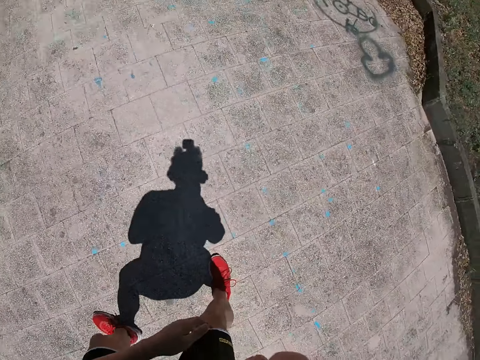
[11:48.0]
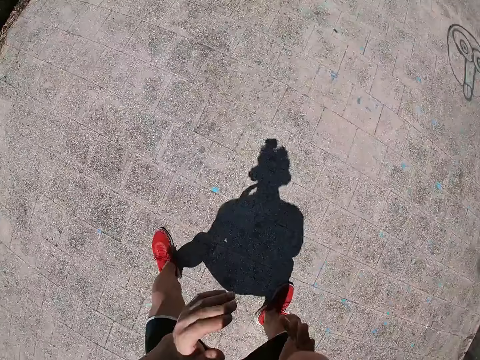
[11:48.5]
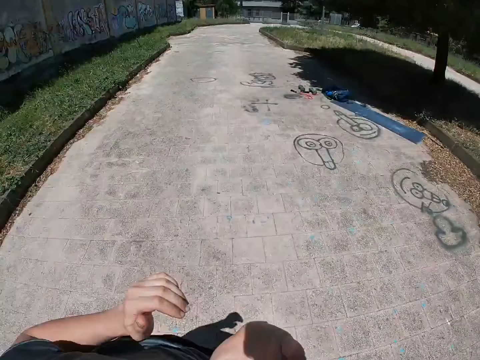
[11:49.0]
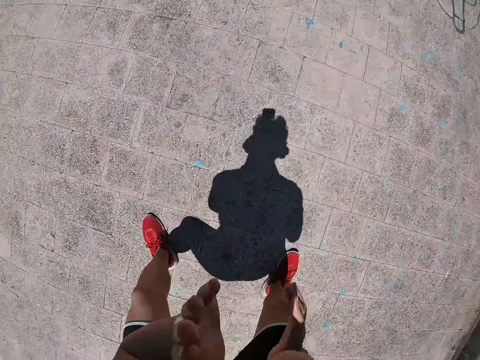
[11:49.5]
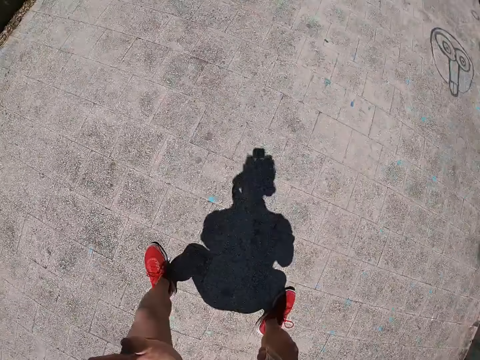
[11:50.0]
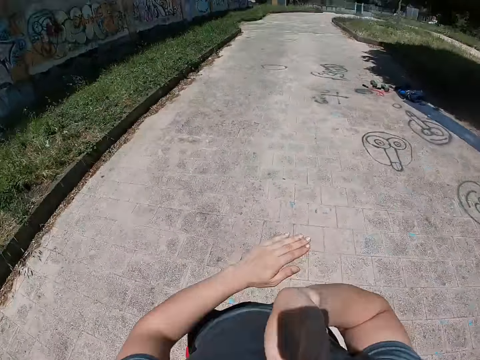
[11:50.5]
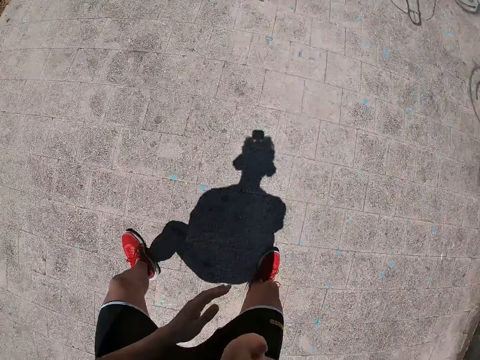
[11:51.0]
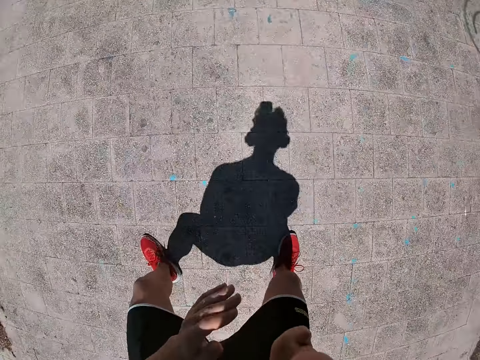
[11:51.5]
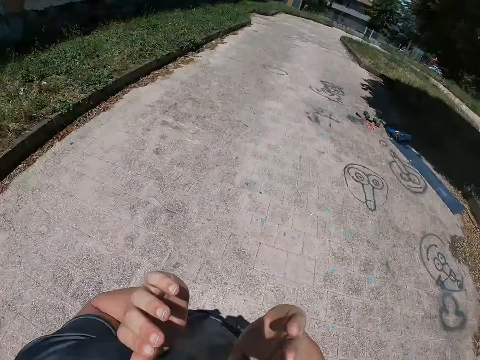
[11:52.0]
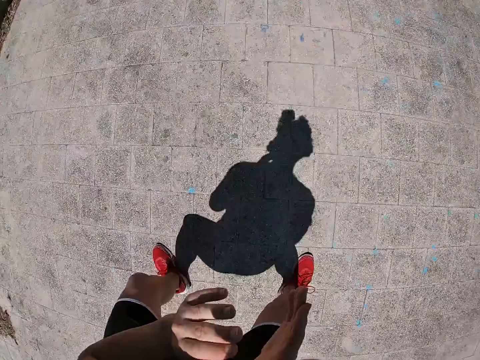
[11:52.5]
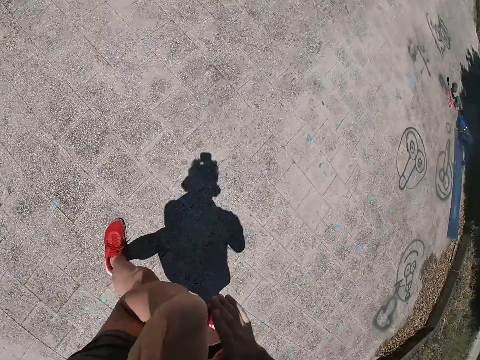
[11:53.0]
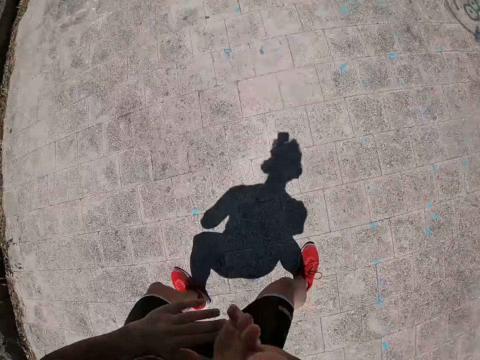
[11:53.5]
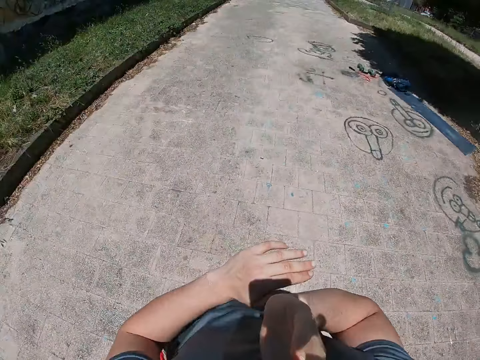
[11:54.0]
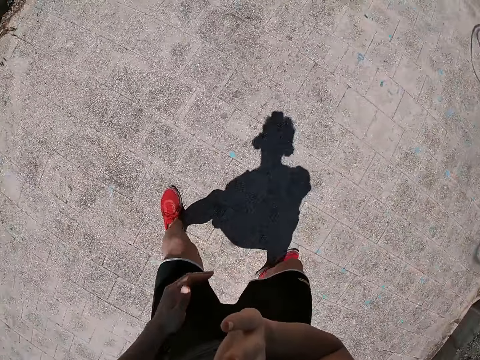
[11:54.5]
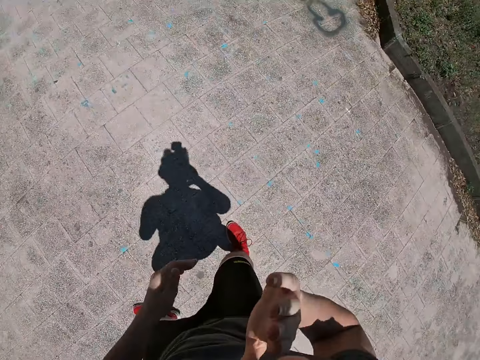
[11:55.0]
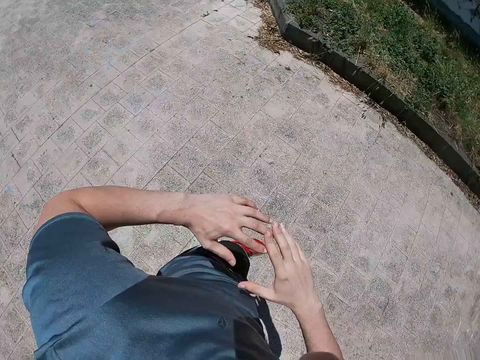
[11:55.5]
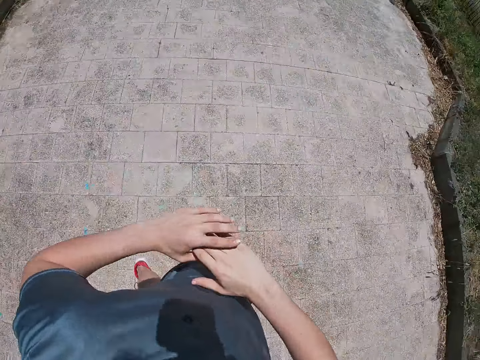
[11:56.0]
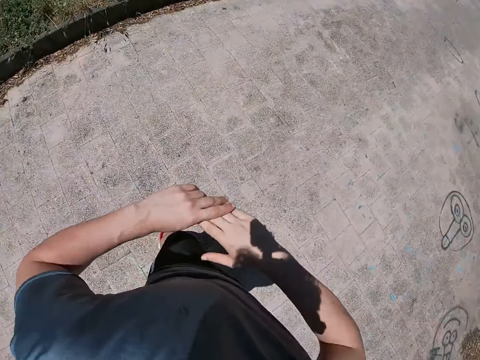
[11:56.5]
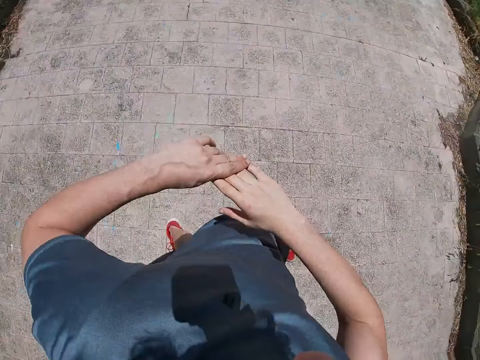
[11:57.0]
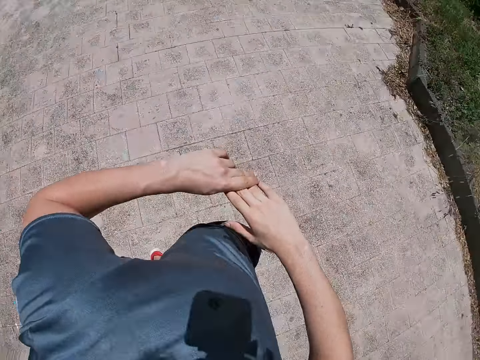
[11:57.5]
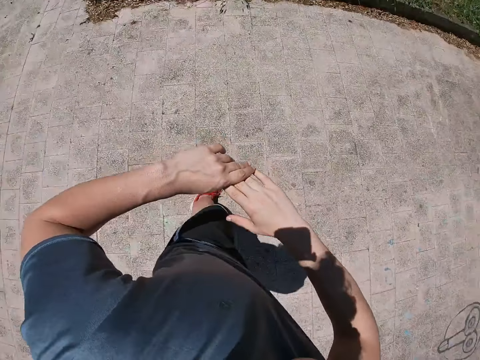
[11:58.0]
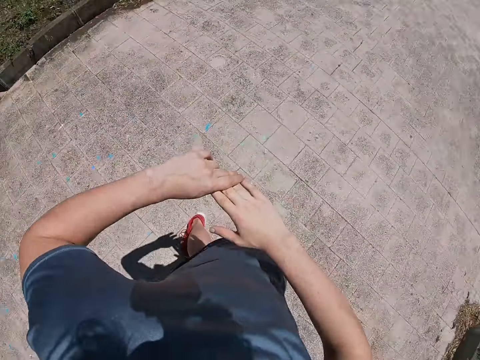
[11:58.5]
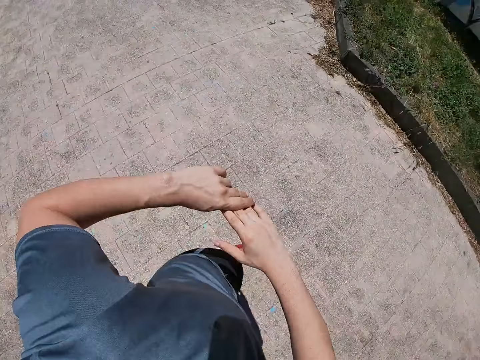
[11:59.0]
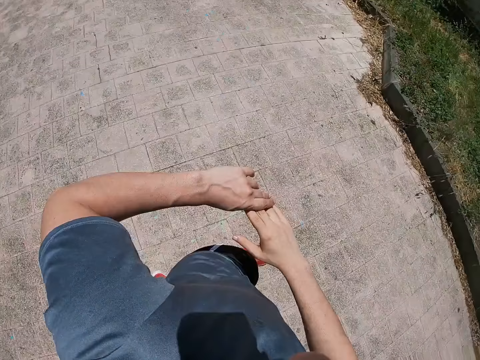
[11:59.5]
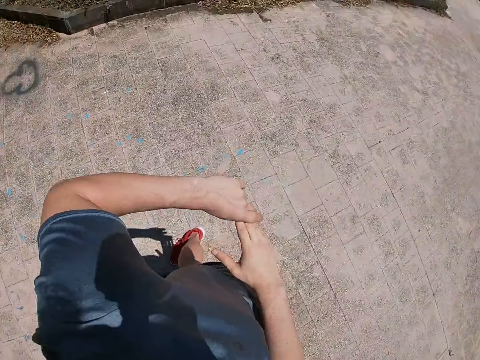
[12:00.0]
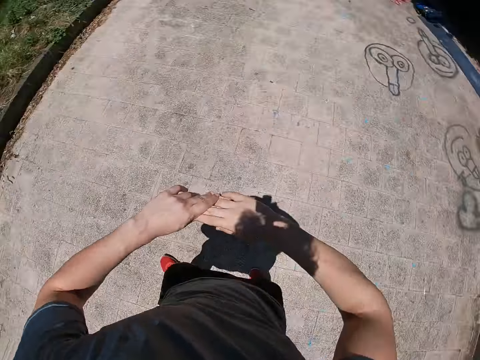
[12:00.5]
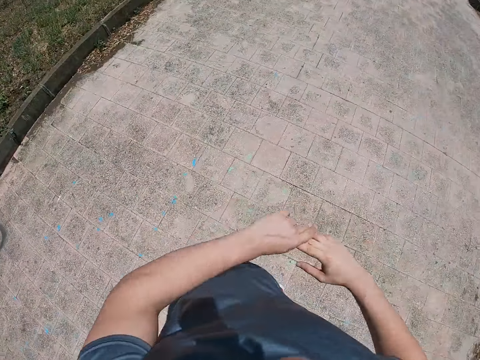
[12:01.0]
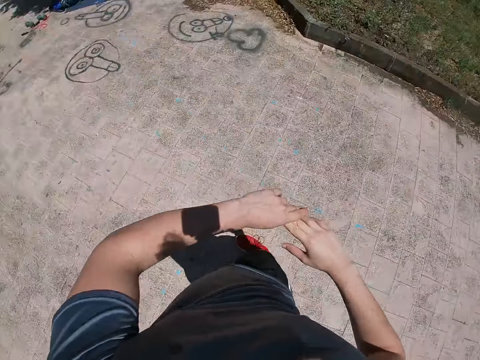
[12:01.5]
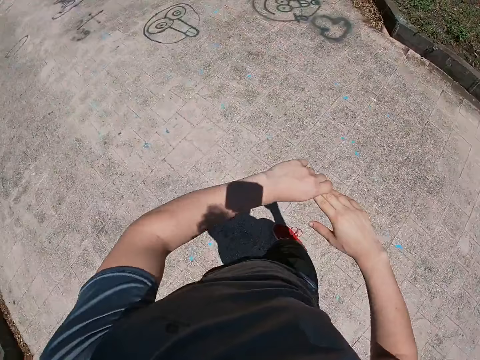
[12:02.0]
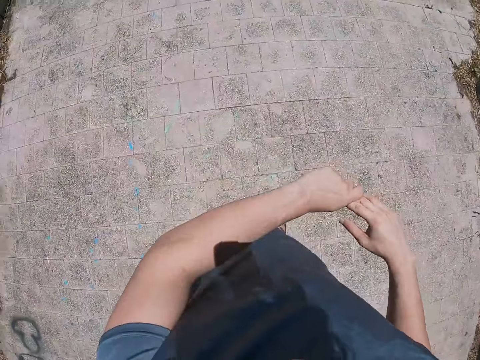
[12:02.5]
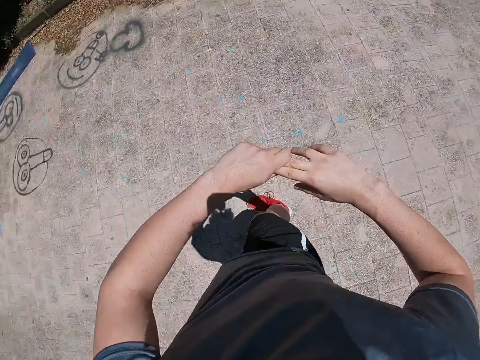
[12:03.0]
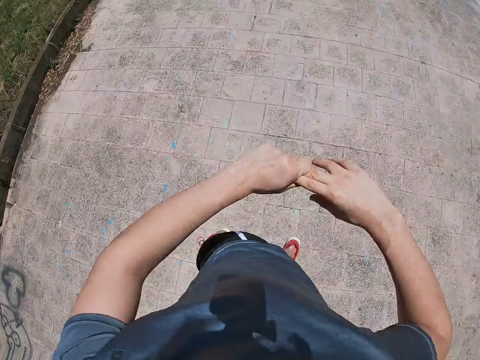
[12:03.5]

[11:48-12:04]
The camera wearer stretches his waist. He twists his body halfway.

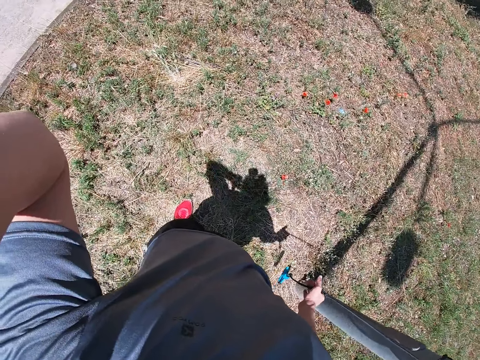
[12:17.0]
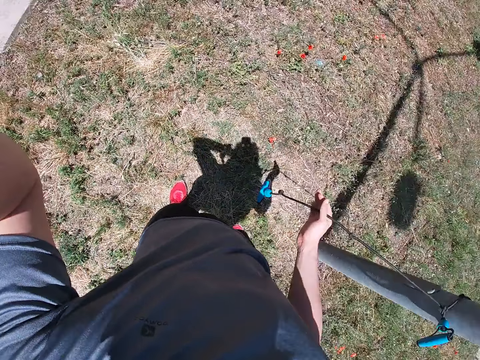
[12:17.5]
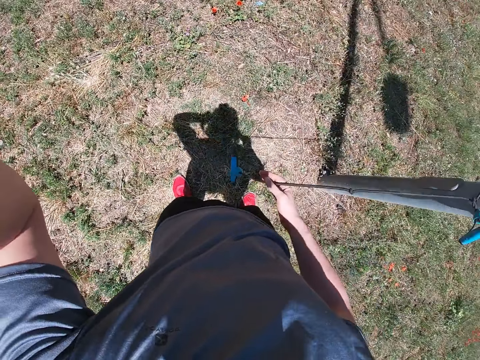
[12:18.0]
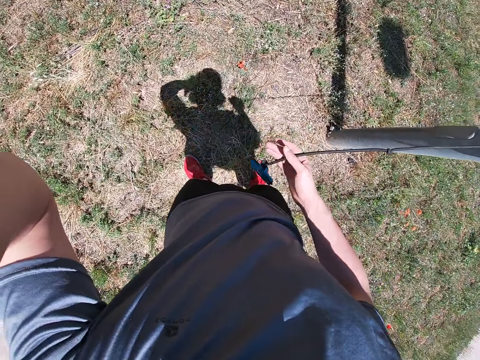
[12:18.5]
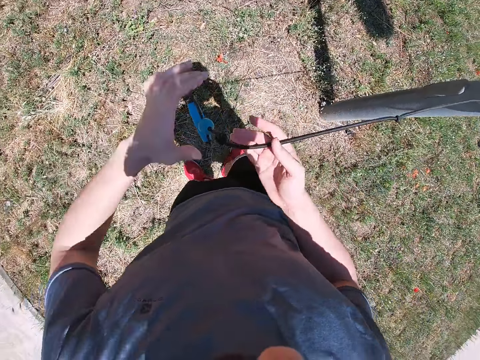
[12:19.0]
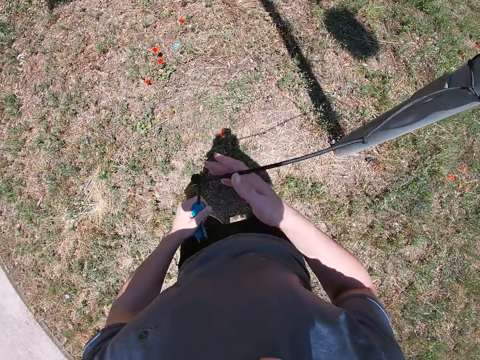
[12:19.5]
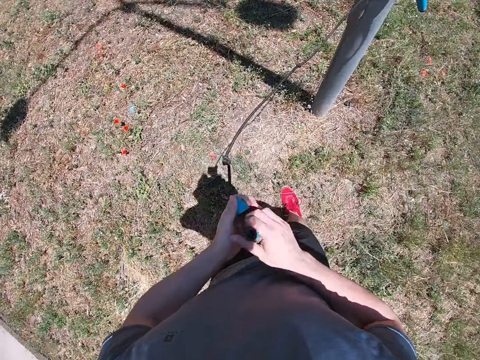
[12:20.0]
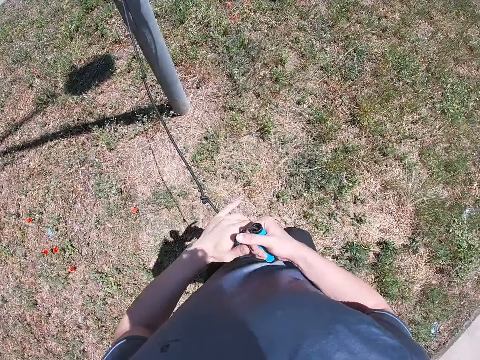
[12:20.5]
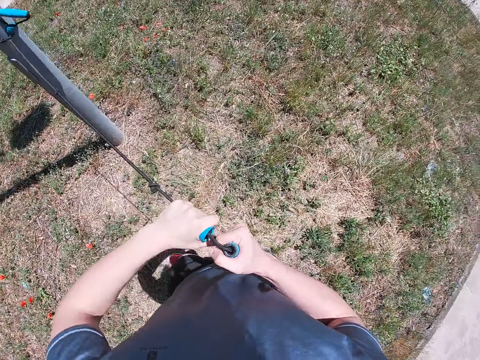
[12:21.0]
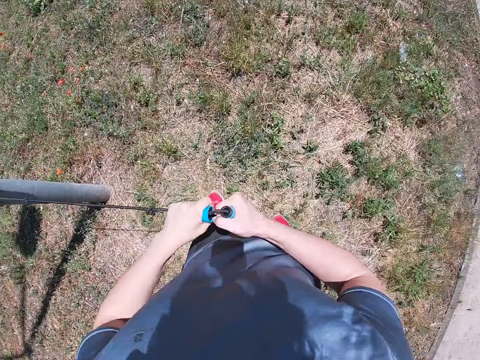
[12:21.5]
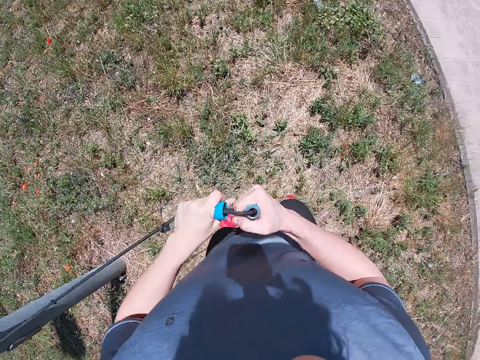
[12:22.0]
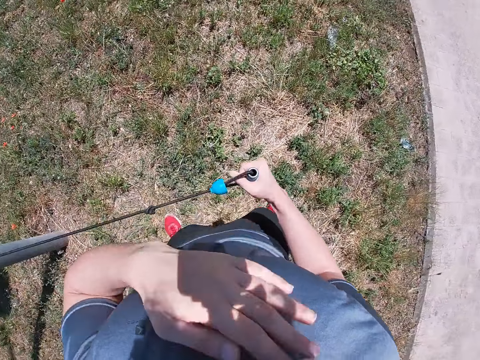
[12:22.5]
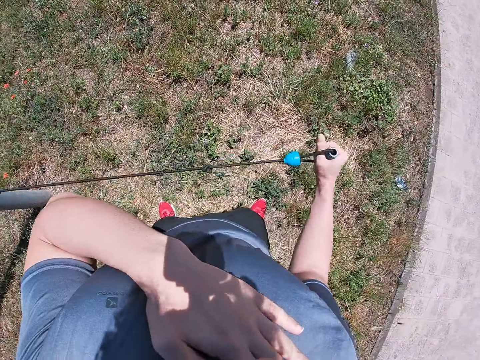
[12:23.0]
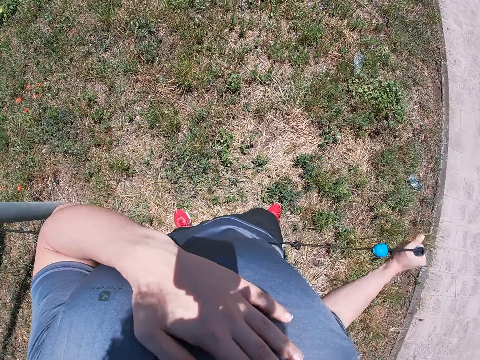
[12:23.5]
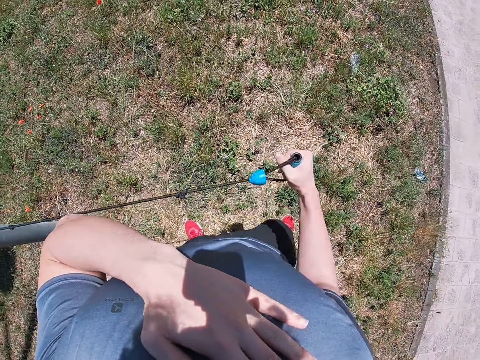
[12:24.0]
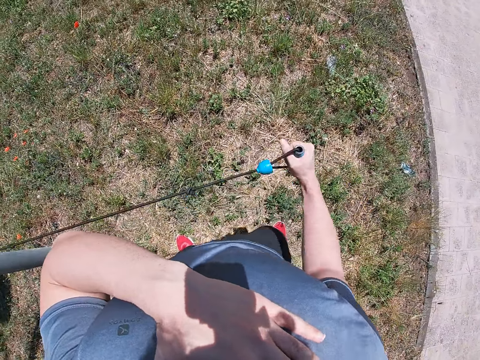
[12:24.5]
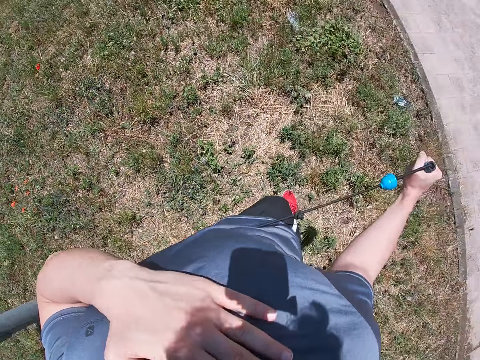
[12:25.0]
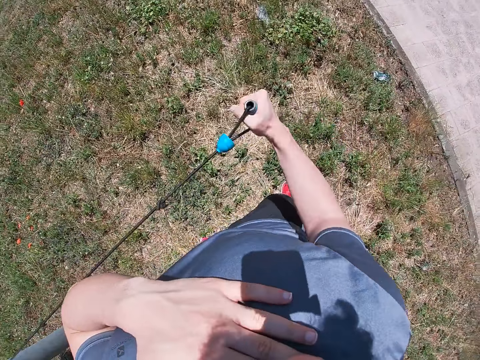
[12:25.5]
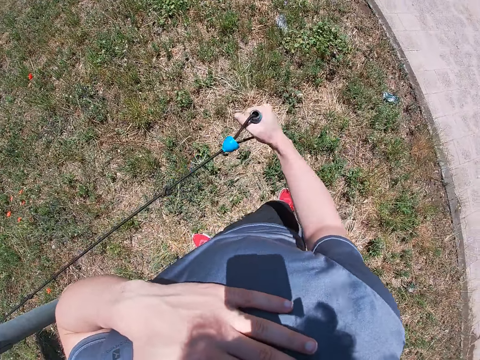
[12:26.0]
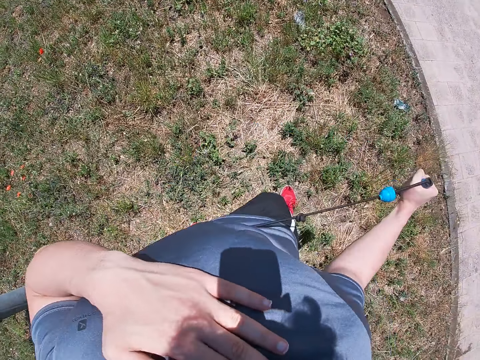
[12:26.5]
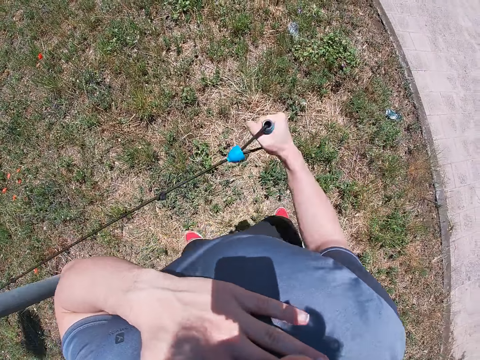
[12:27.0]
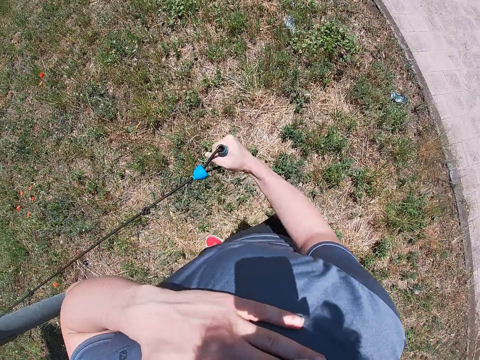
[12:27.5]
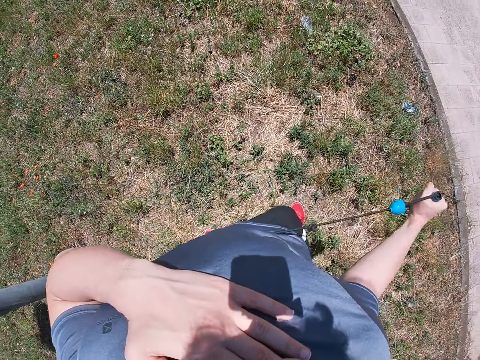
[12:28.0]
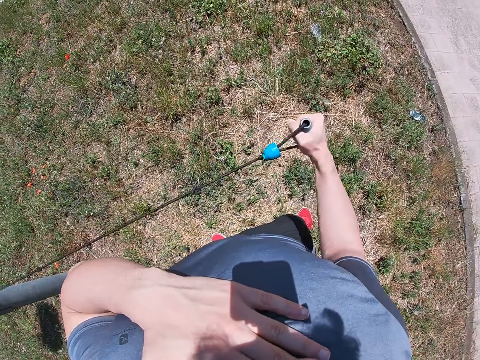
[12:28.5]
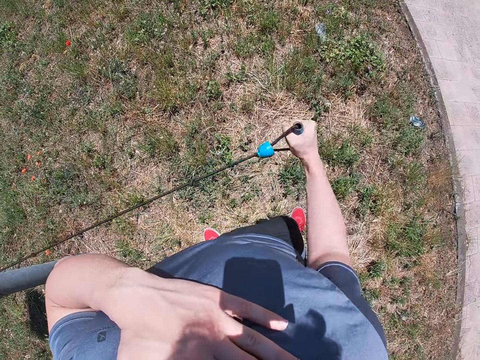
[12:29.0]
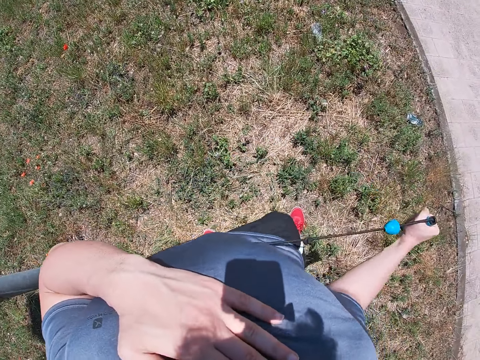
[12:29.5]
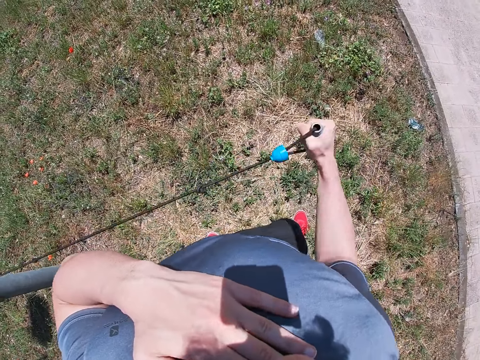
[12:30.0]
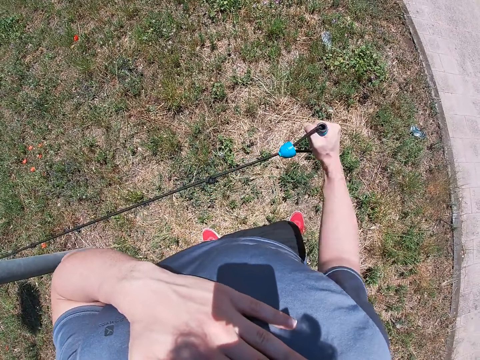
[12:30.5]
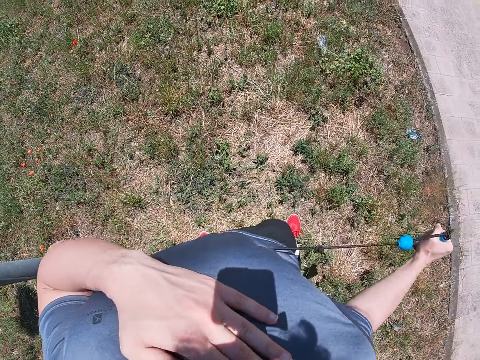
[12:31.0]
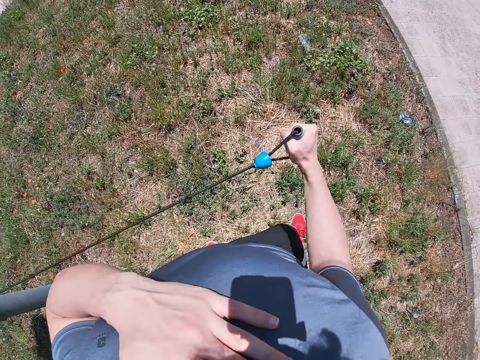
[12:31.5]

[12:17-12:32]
The camera wearer draws the rope tied on an iron stand with his right hand.
